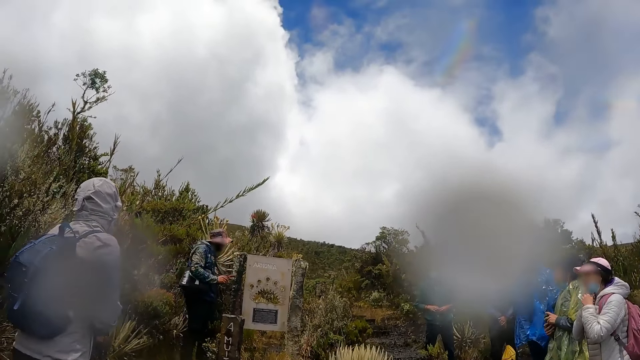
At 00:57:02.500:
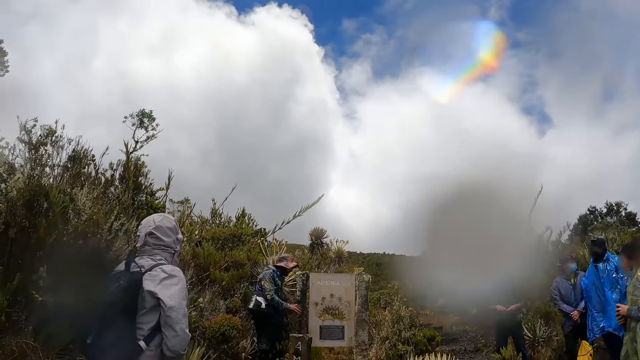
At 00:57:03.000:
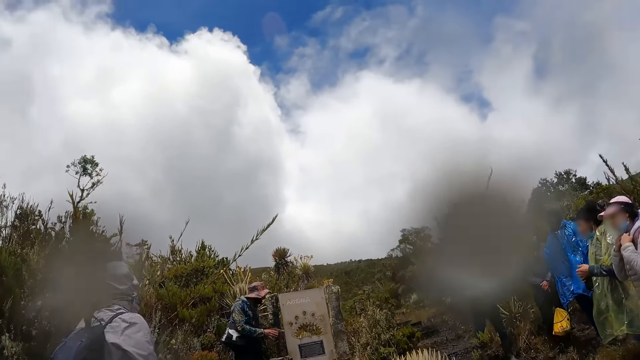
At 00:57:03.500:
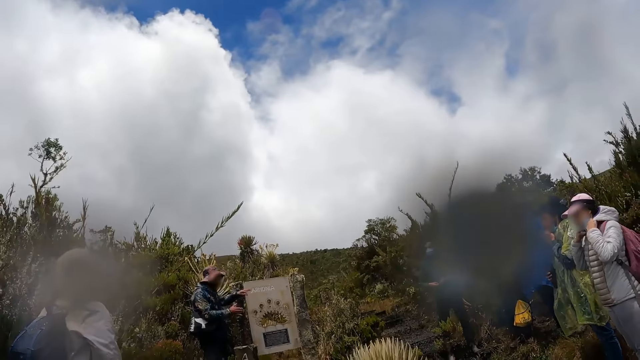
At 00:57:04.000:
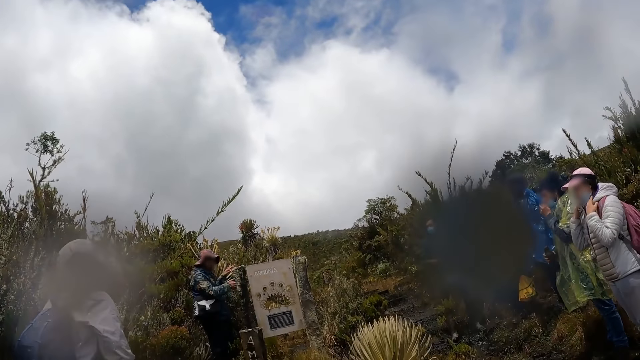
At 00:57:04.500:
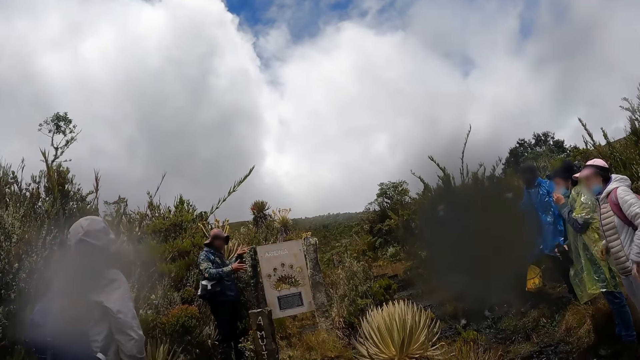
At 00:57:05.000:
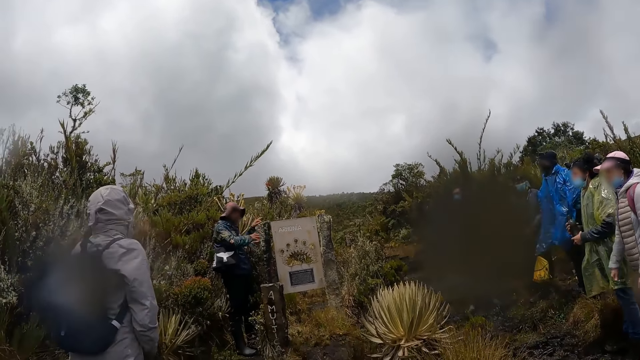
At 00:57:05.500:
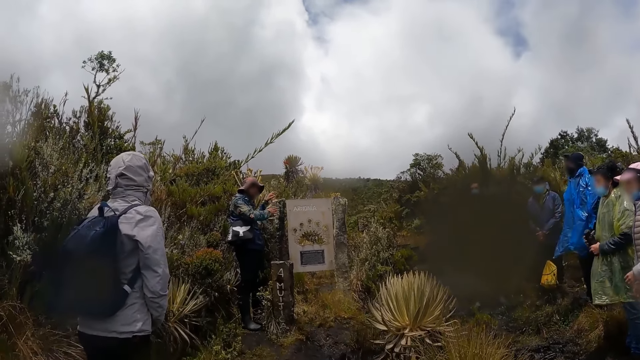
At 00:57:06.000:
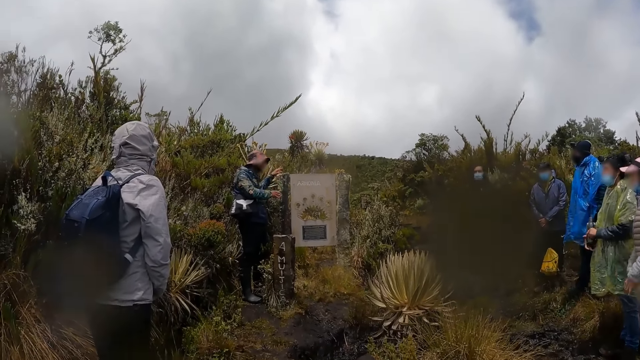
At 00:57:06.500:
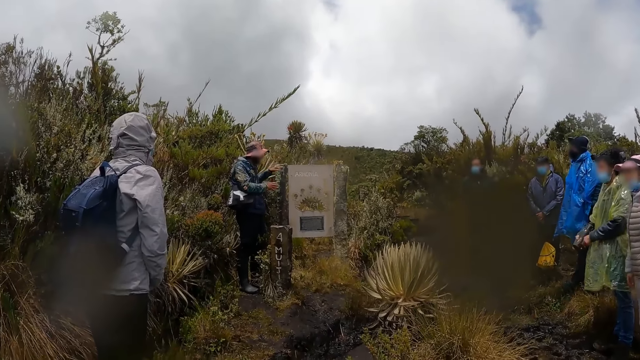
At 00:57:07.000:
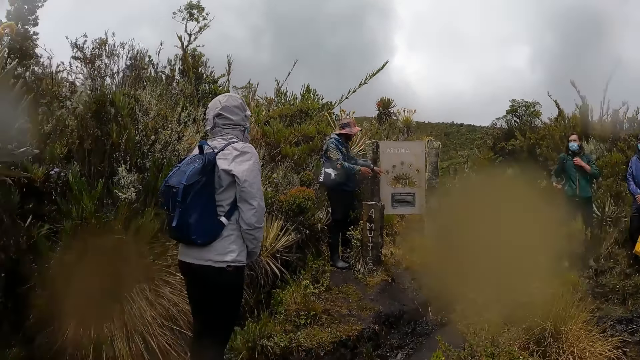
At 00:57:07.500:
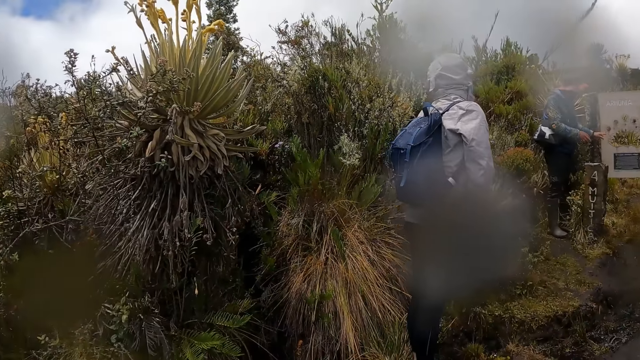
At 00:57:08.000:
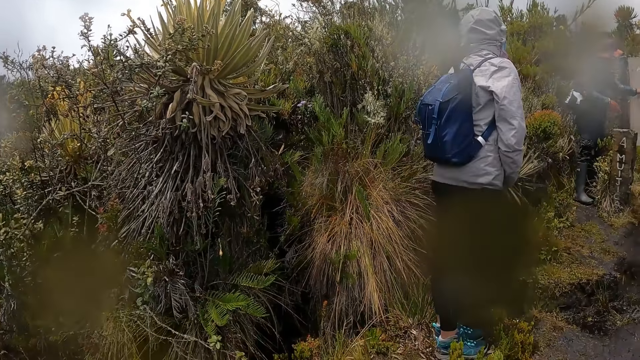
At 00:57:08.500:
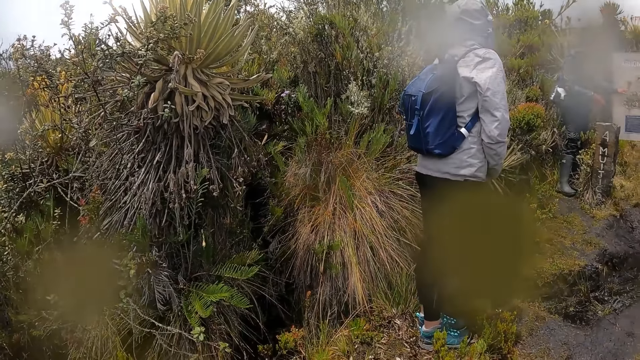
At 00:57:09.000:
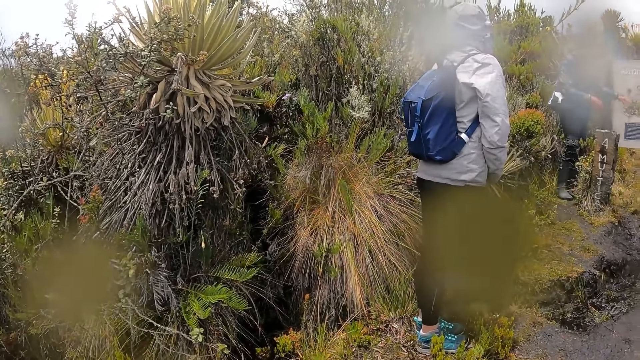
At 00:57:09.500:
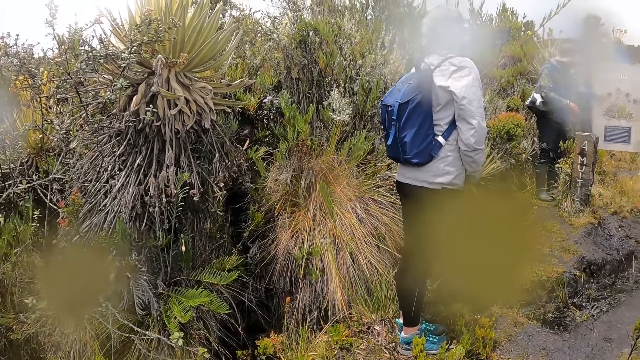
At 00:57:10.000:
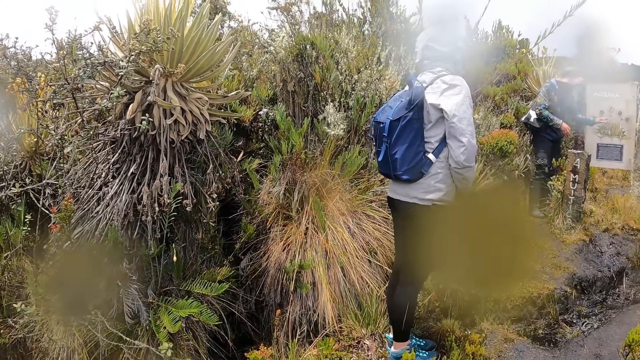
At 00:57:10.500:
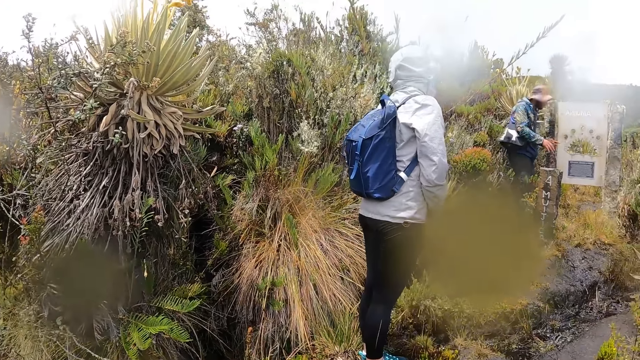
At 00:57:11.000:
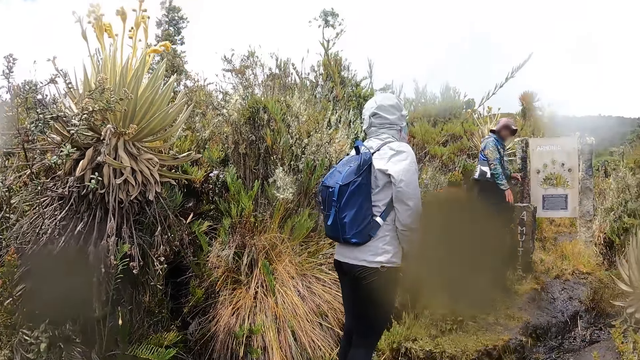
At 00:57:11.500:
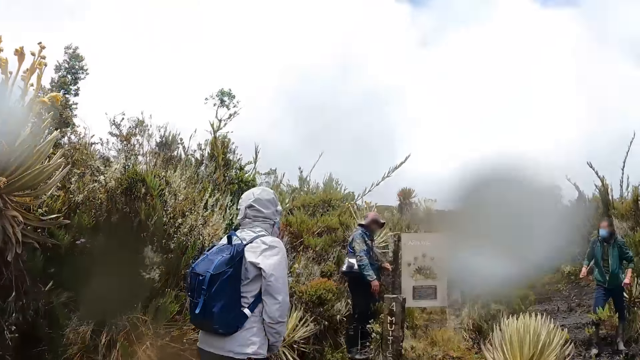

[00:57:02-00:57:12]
The camera wearer looks around. A man interacts with three men and a woman.

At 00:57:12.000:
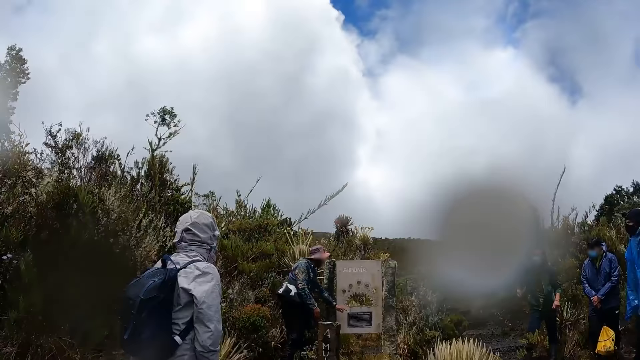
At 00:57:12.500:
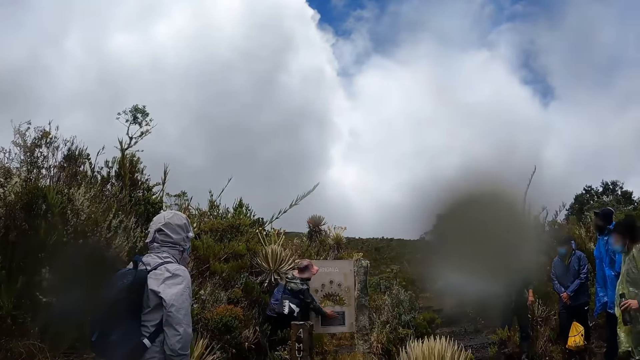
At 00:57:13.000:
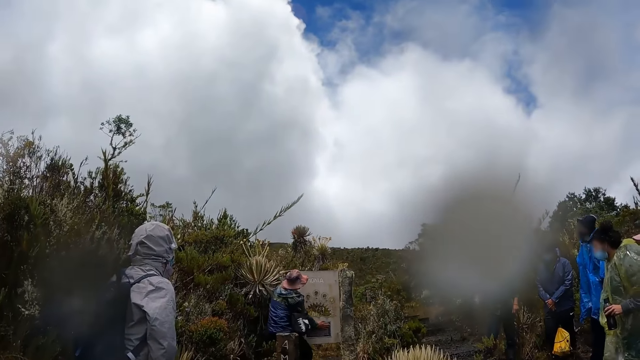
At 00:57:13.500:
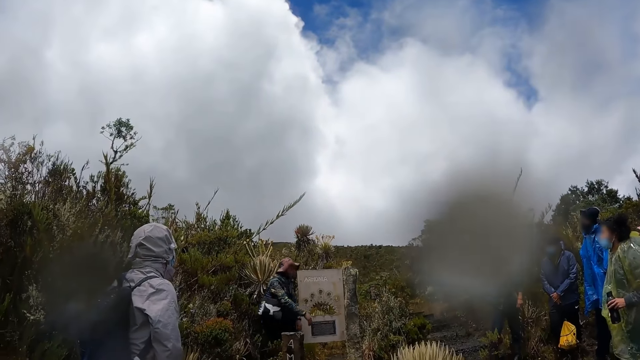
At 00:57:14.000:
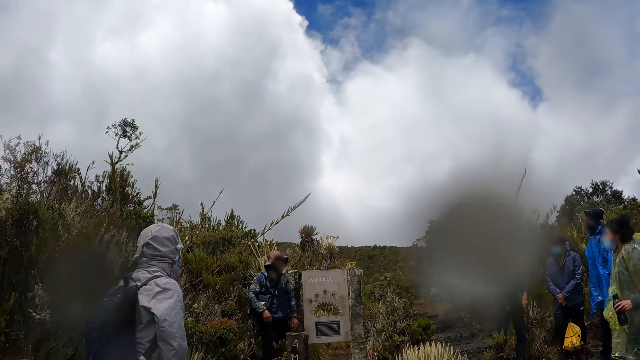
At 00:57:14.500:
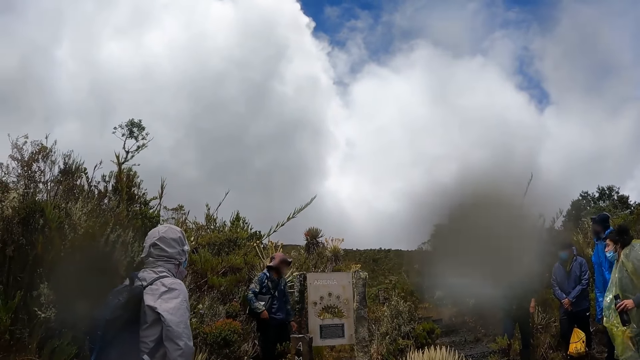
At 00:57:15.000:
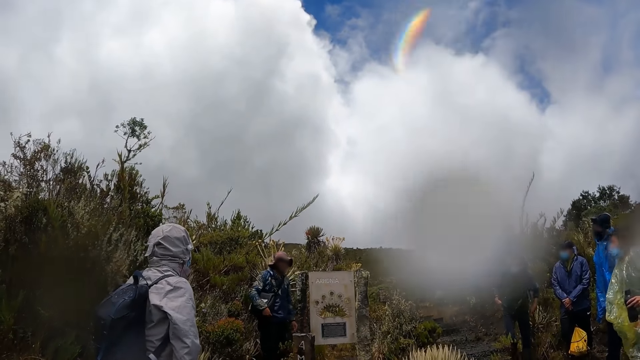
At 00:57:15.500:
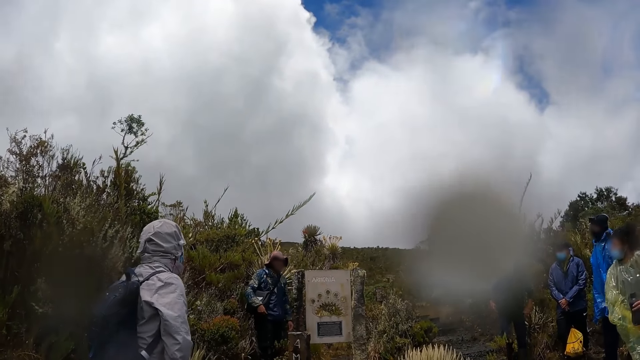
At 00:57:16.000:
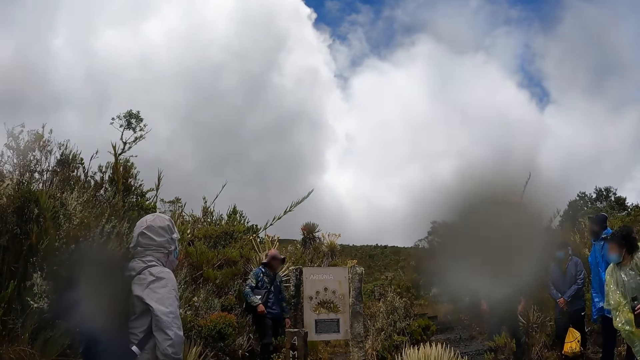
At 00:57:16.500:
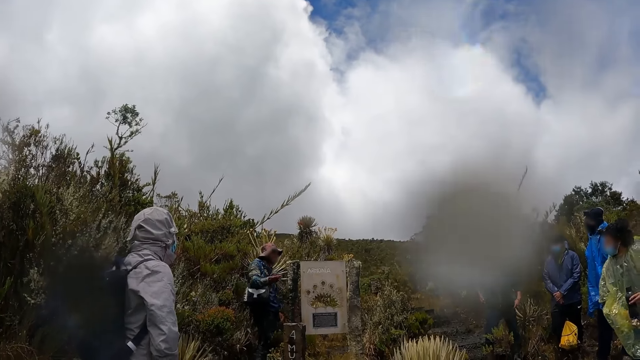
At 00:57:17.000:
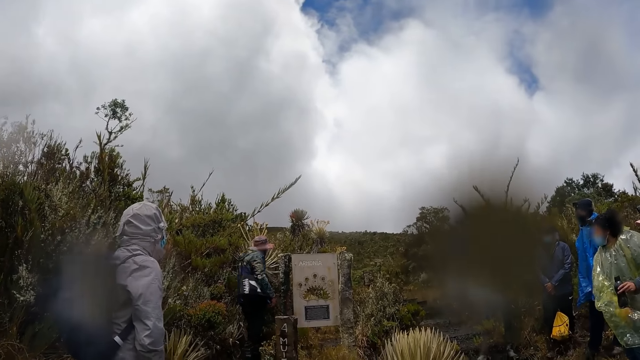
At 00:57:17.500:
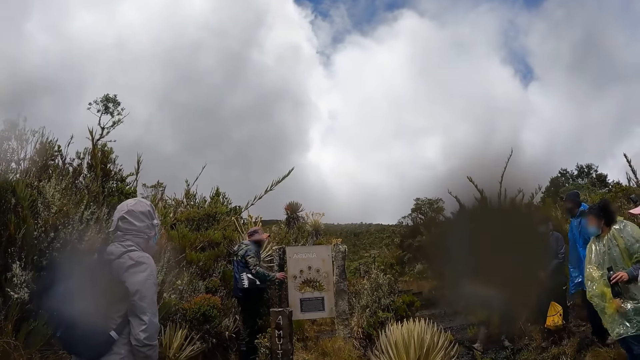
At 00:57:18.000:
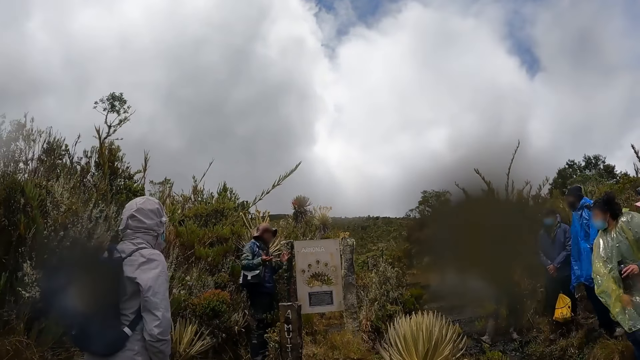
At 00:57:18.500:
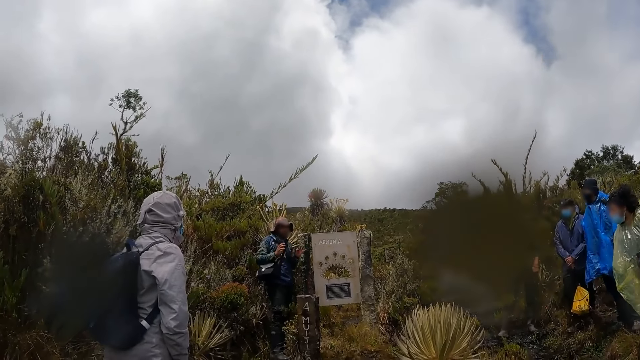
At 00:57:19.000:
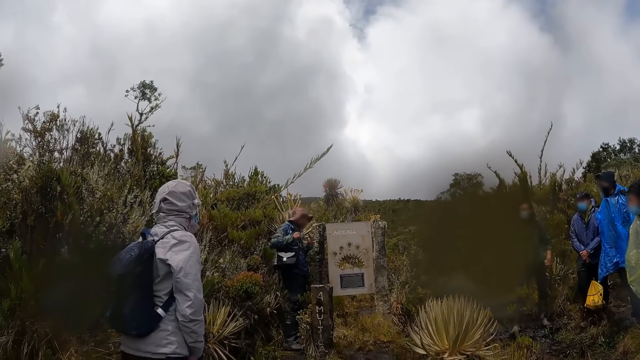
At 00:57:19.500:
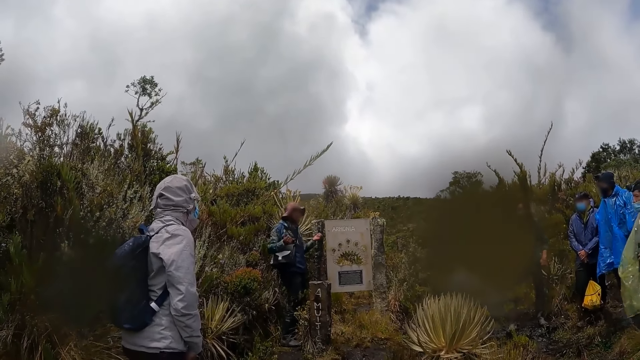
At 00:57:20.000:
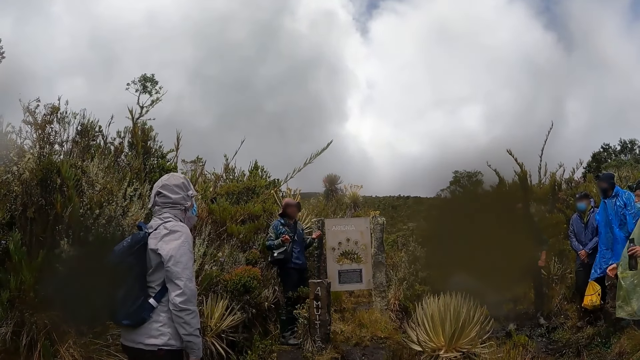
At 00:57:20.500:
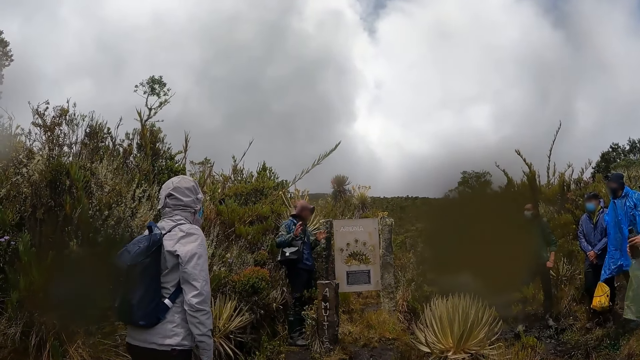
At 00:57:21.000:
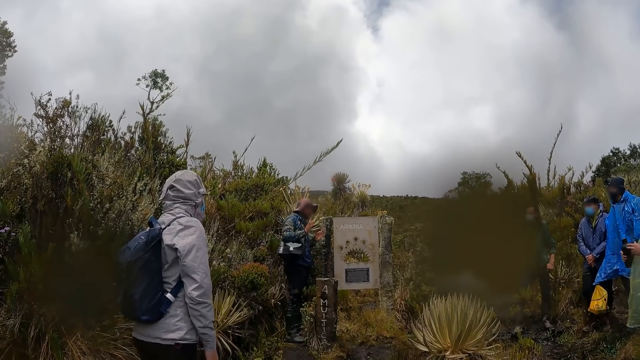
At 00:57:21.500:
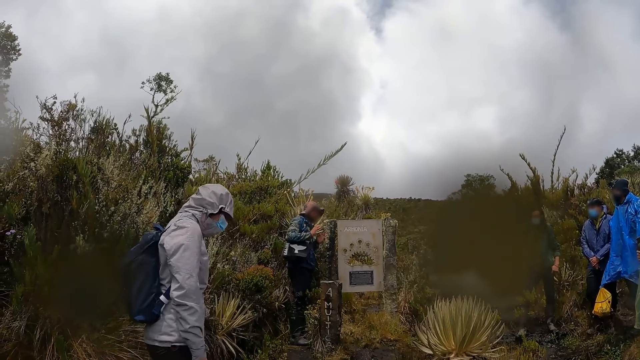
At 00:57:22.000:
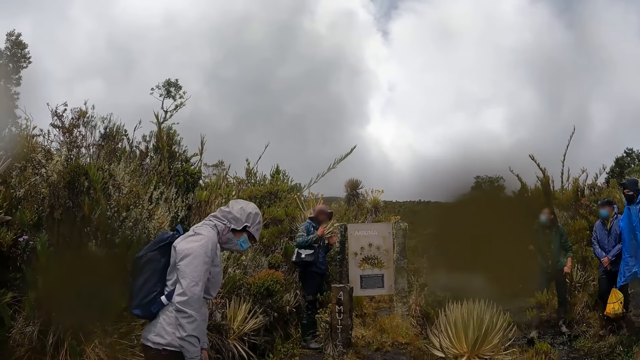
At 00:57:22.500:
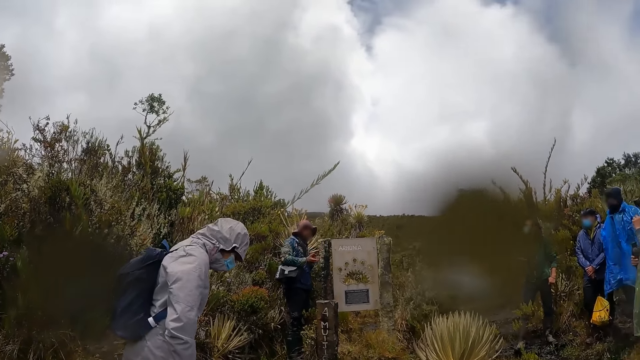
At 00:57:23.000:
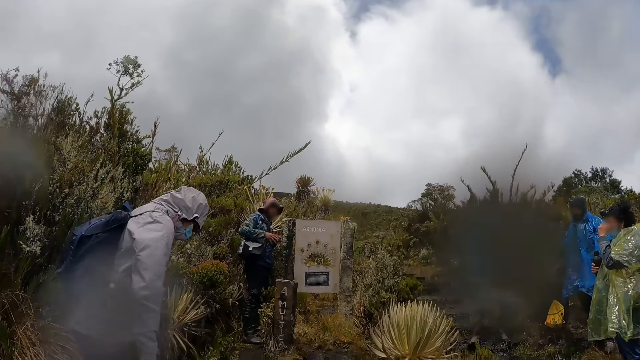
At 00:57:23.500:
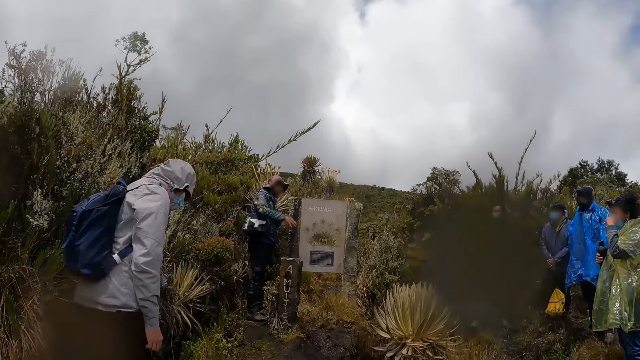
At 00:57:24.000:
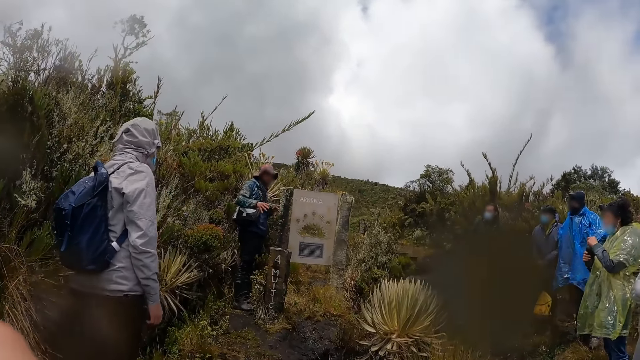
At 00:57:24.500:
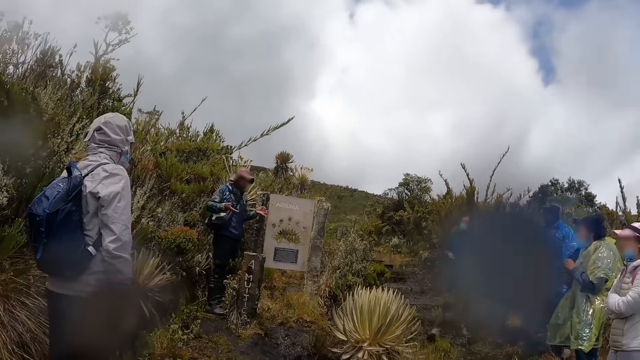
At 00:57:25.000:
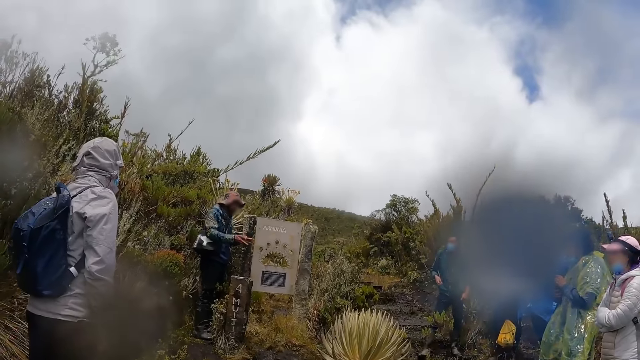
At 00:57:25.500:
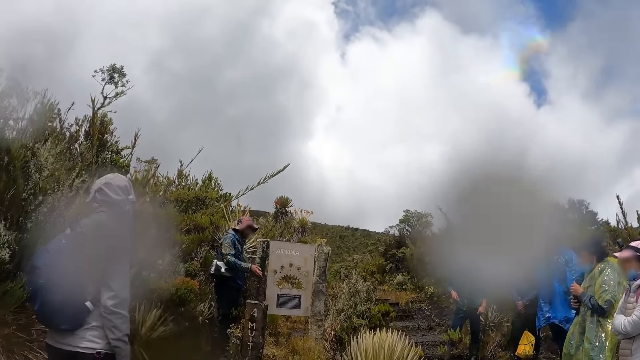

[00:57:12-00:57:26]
The man touches a stone on the hill with both hands. He holds something with both hands. He holds a bag with the right hand. He points at something. He moves both hands. He does something.
